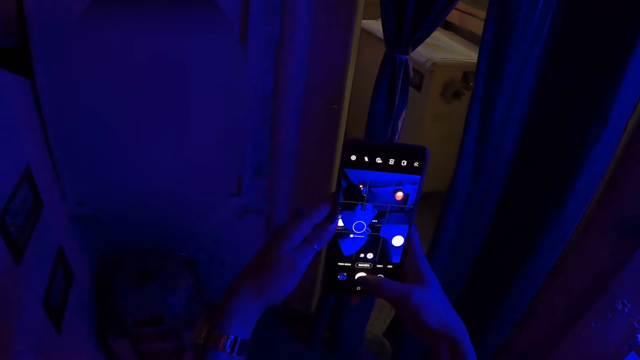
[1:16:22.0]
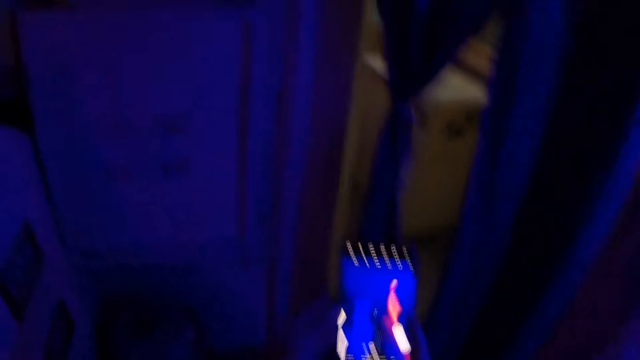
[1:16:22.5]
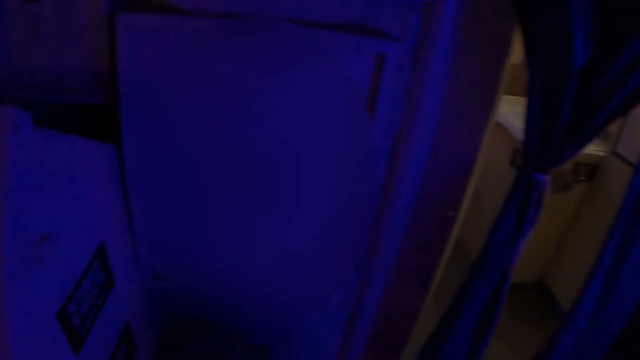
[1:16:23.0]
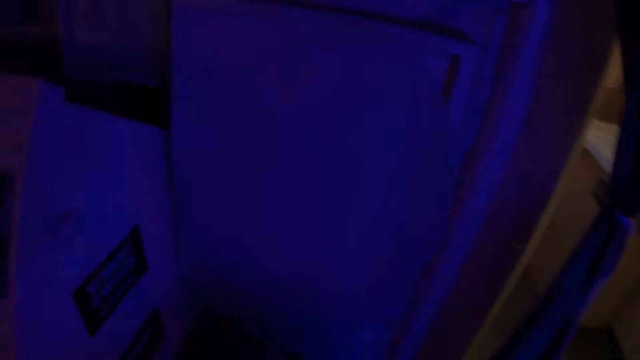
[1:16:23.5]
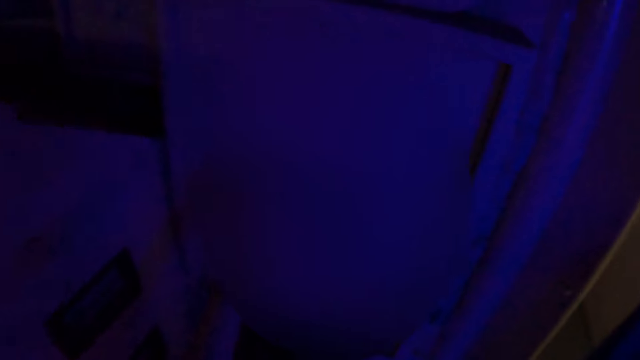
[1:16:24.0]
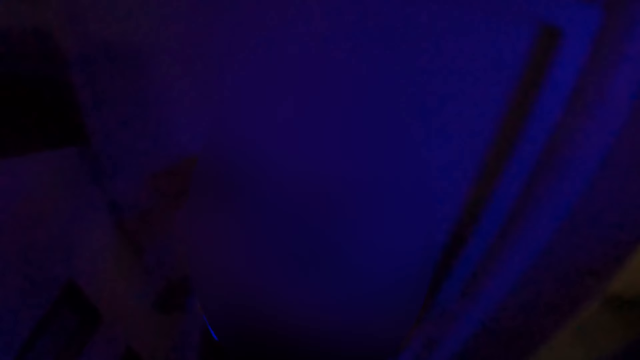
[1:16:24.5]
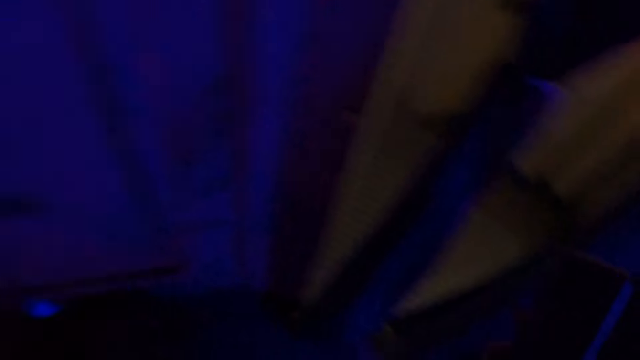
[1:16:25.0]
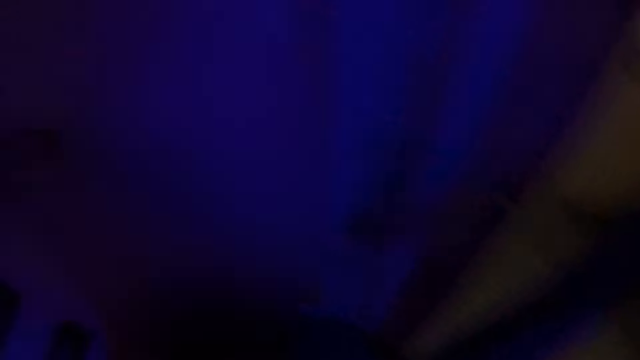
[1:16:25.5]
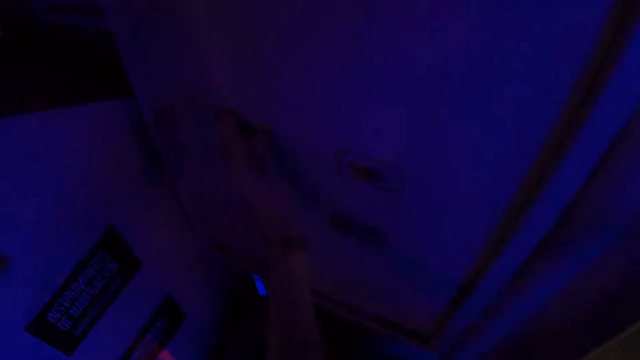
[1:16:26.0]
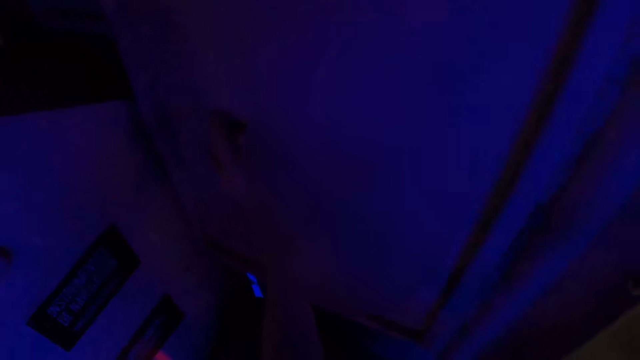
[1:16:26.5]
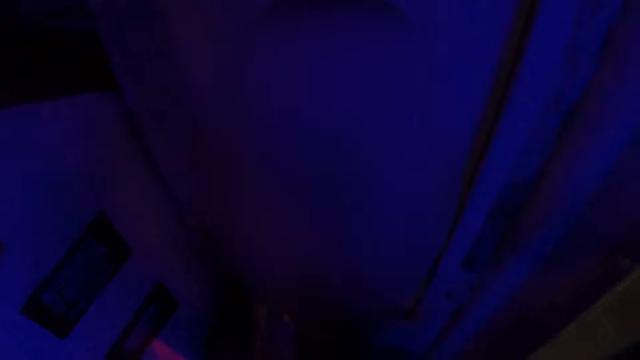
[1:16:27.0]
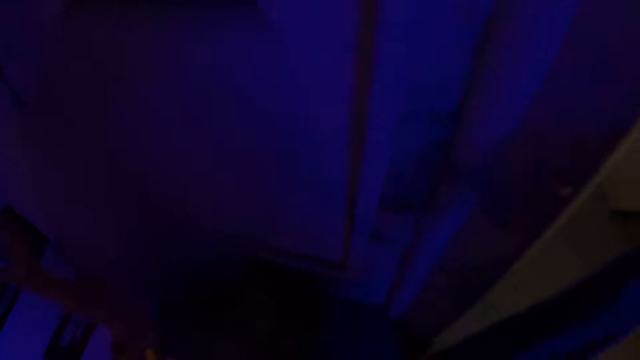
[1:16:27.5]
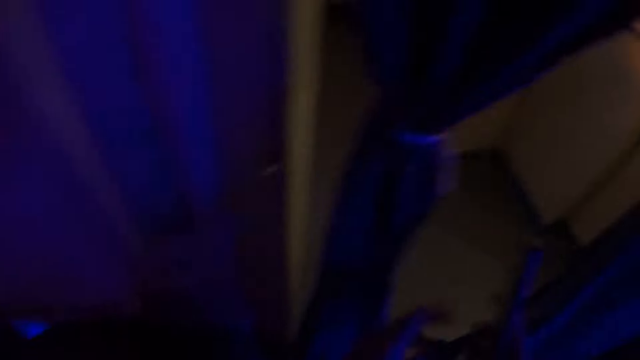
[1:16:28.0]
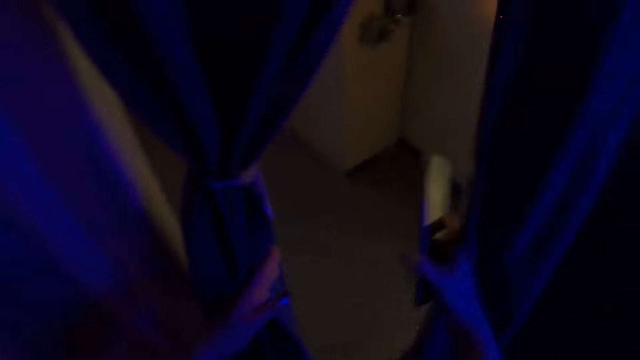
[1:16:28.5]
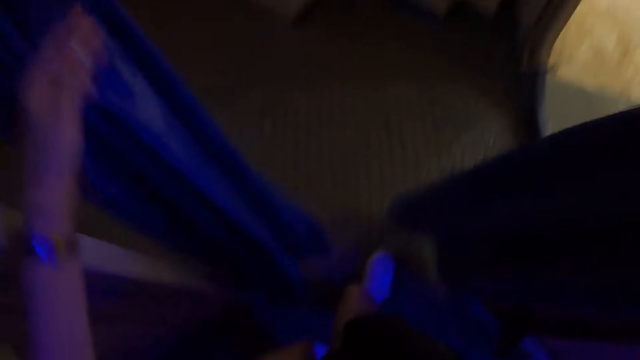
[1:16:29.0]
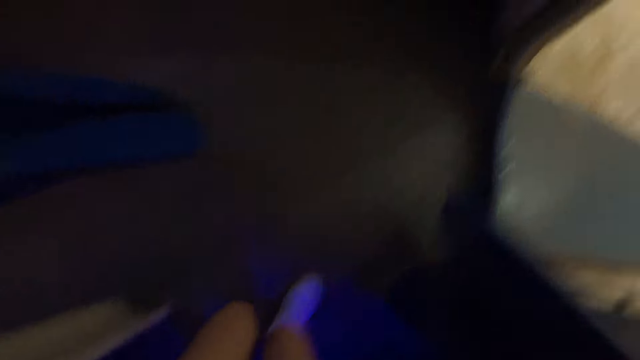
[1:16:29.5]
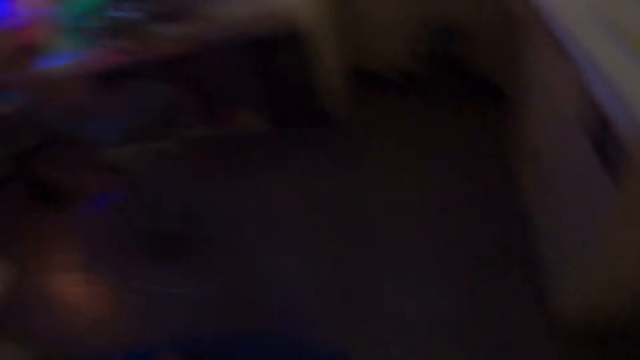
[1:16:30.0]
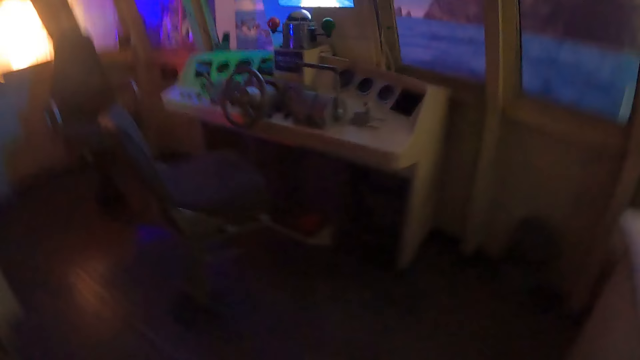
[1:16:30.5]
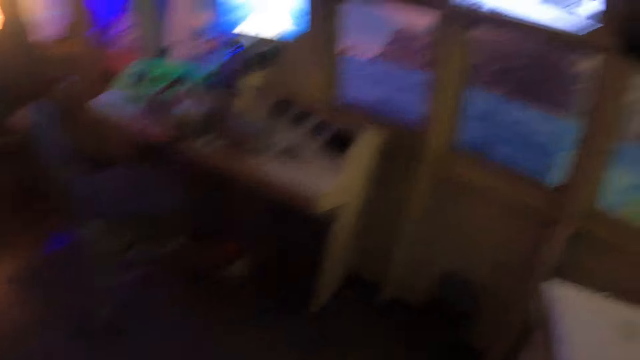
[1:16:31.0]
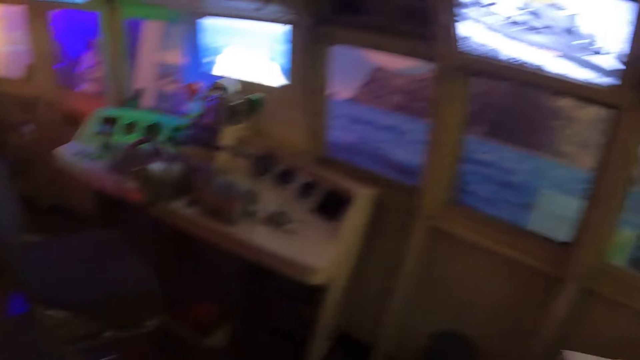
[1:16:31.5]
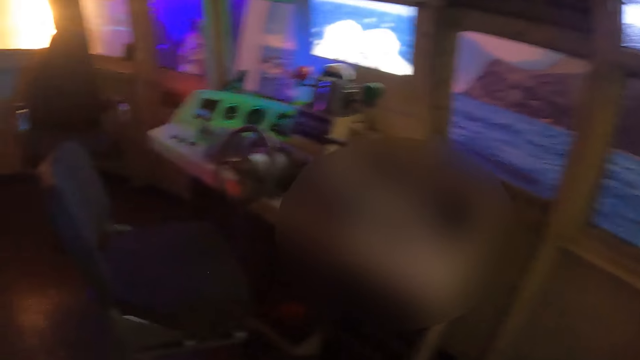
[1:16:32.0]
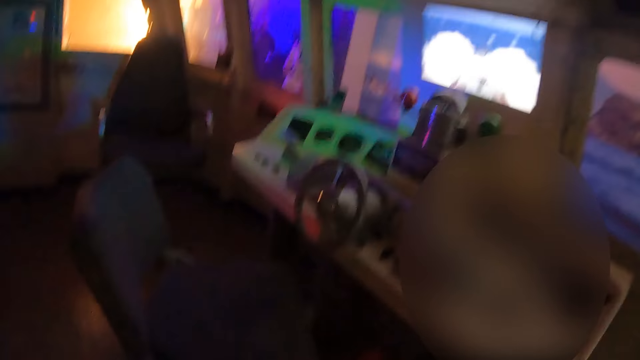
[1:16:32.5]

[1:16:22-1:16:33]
The camera wearer touches something. They walk in the ship's captain cabin.

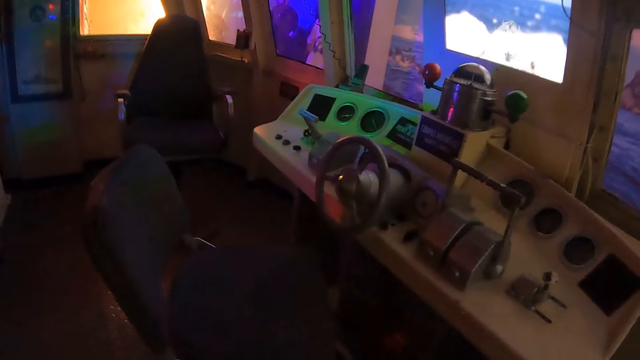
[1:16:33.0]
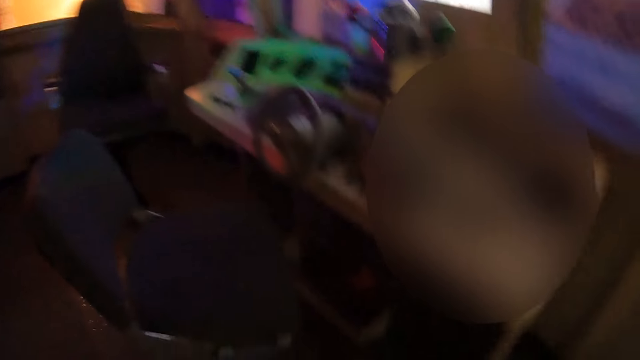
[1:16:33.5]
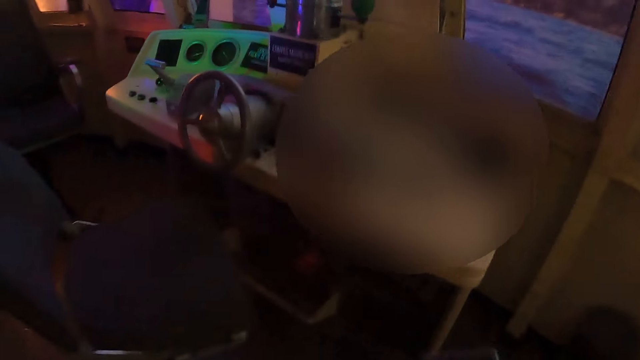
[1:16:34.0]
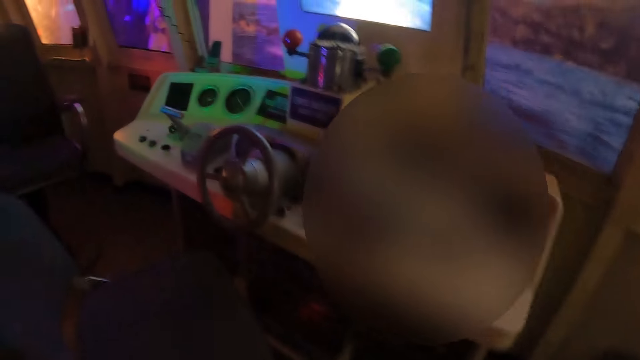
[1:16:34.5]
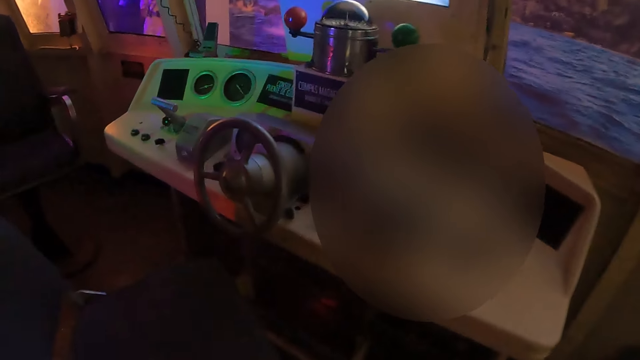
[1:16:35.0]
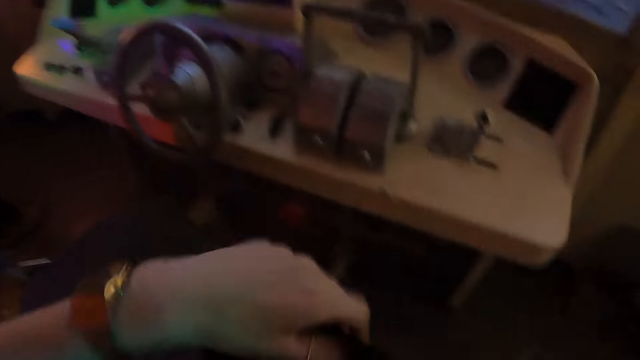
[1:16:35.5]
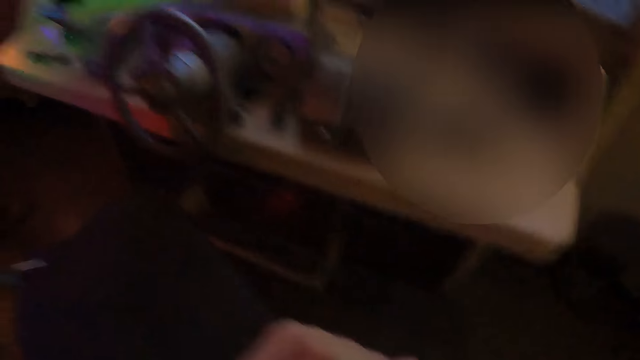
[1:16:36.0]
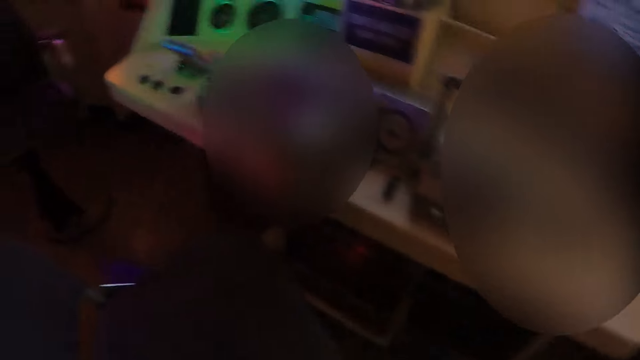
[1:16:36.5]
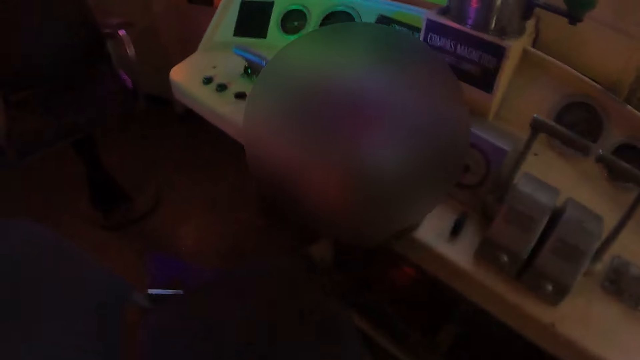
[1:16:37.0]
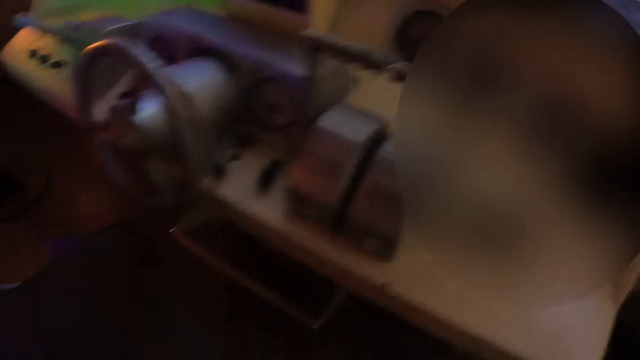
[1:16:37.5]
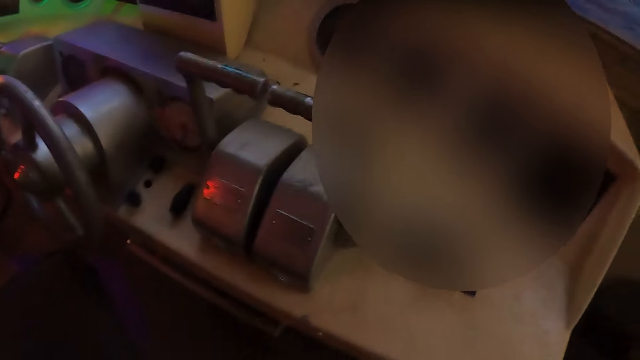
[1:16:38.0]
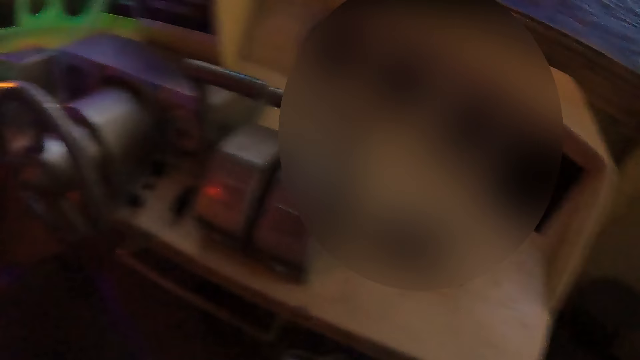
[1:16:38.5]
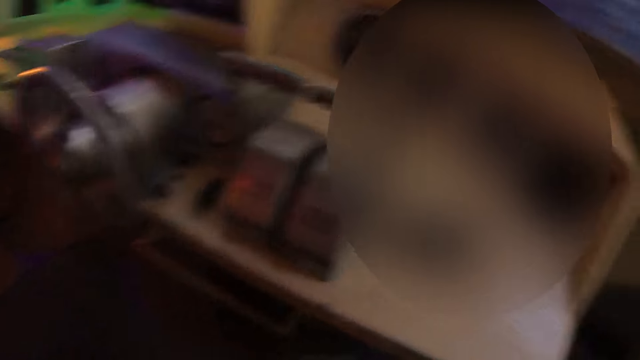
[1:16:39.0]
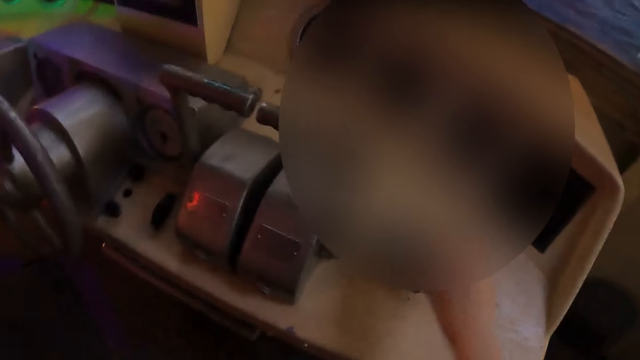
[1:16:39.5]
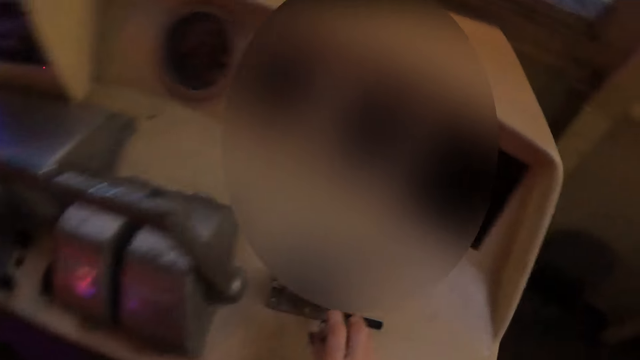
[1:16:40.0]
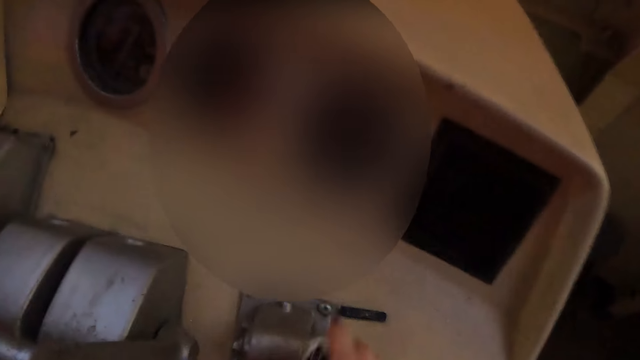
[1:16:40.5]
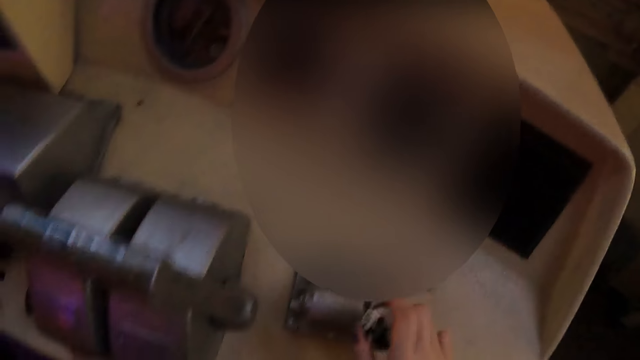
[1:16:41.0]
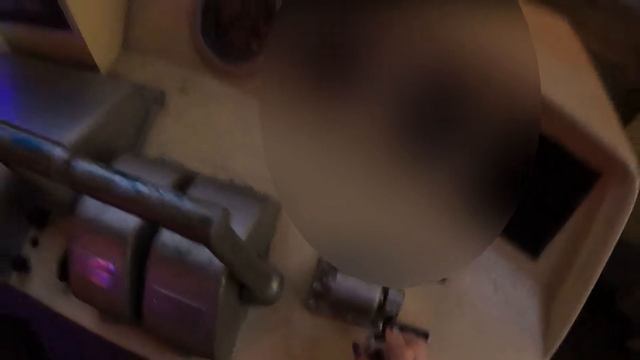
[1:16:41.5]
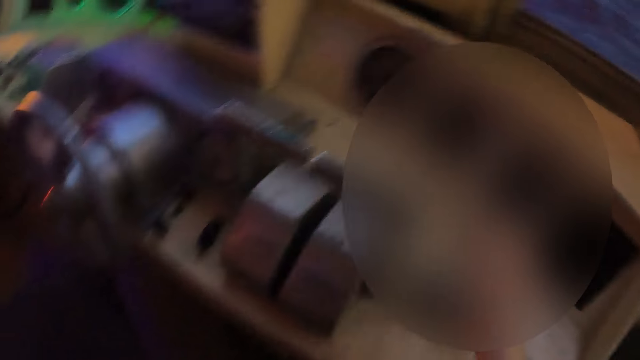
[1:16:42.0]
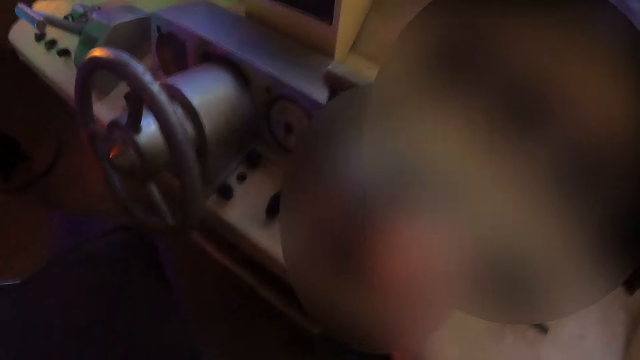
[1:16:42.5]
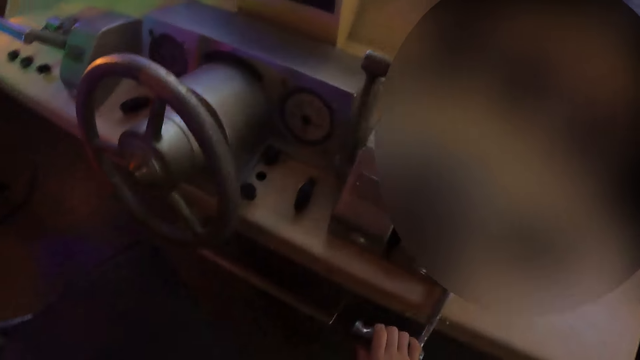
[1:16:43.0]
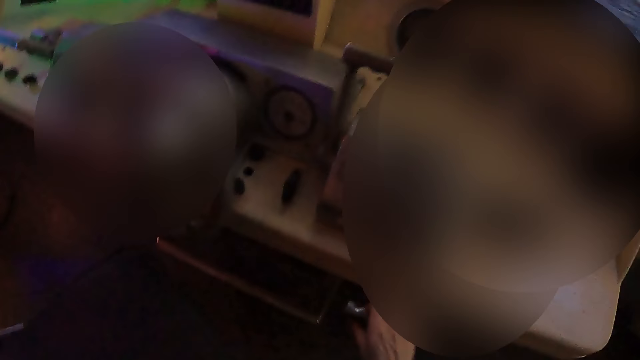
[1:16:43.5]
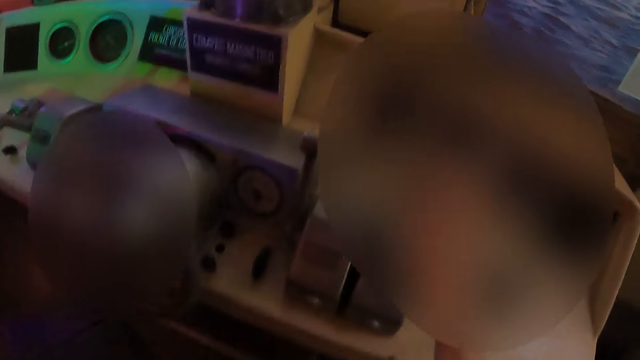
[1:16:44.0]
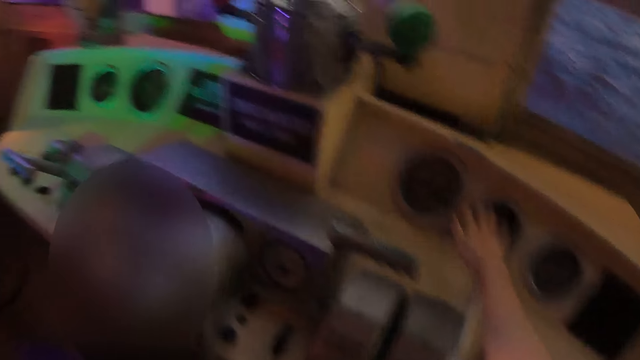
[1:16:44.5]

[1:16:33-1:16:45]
The camera wearer starts the ship. They stare at the cabin. They sail the ship. They control the ship.
